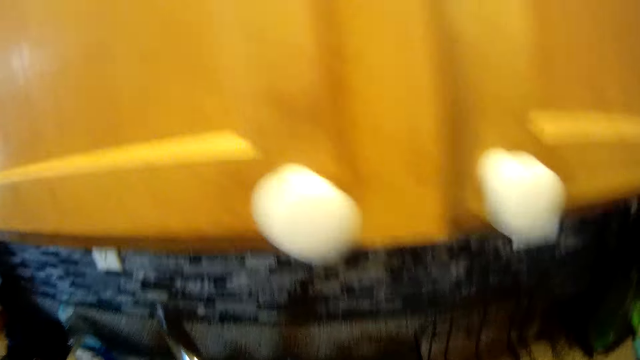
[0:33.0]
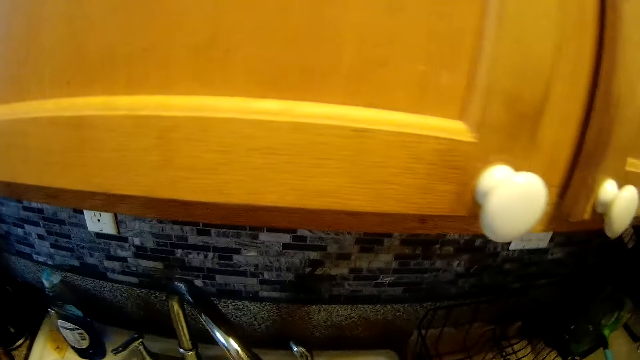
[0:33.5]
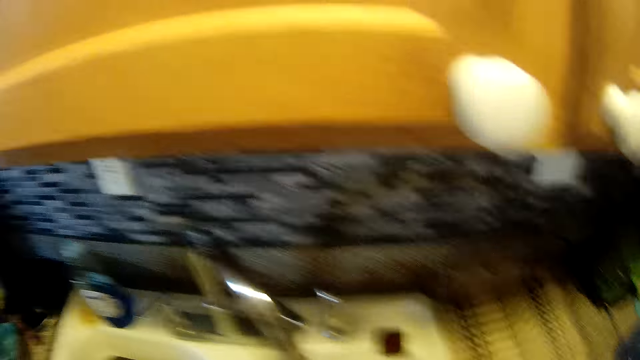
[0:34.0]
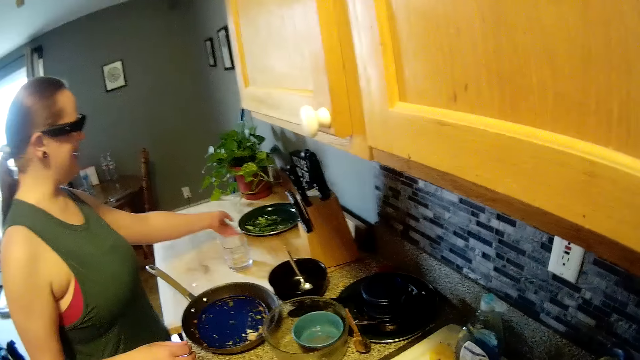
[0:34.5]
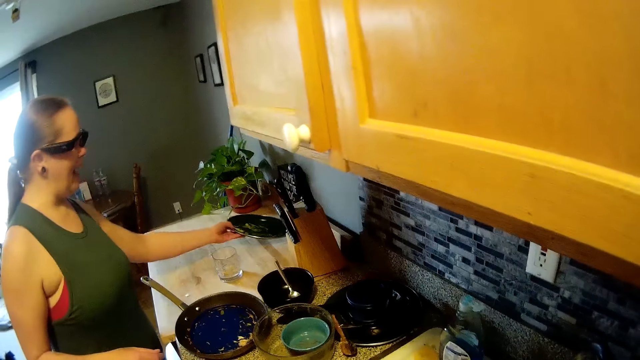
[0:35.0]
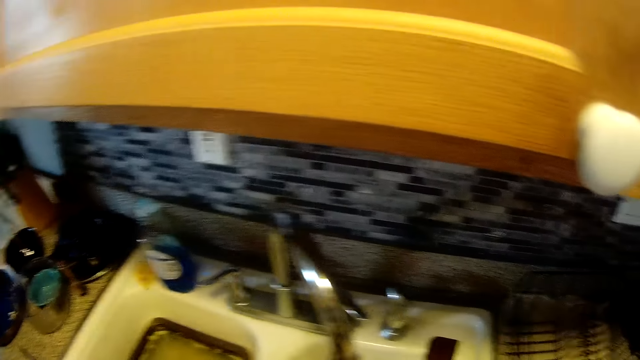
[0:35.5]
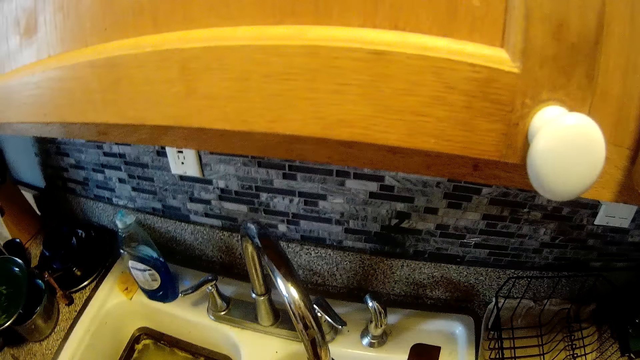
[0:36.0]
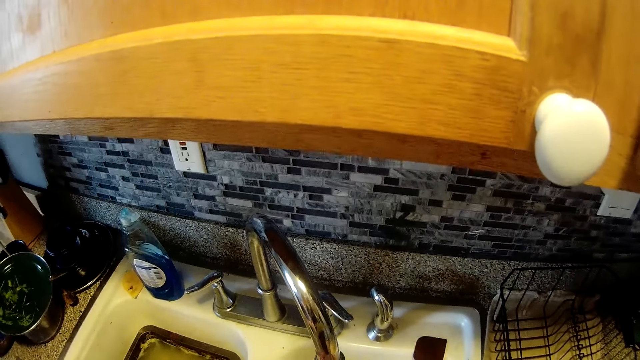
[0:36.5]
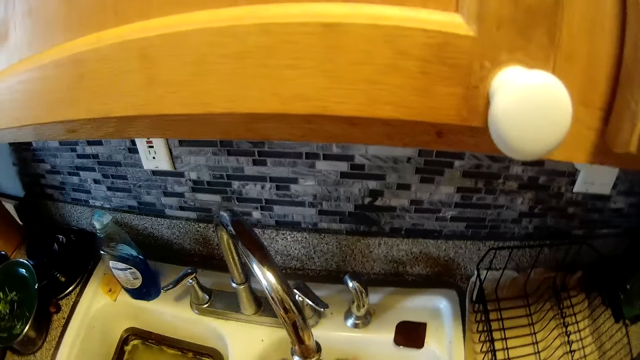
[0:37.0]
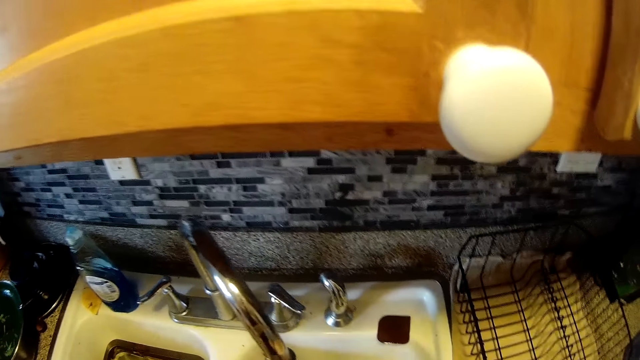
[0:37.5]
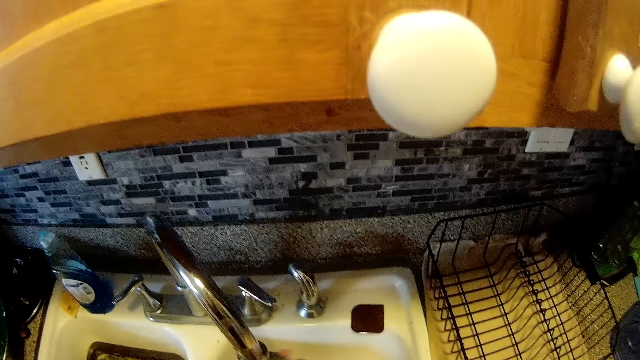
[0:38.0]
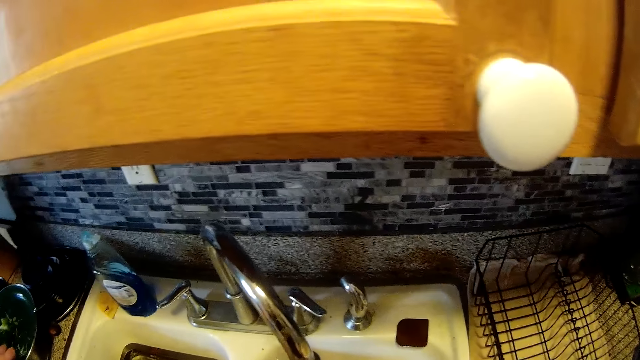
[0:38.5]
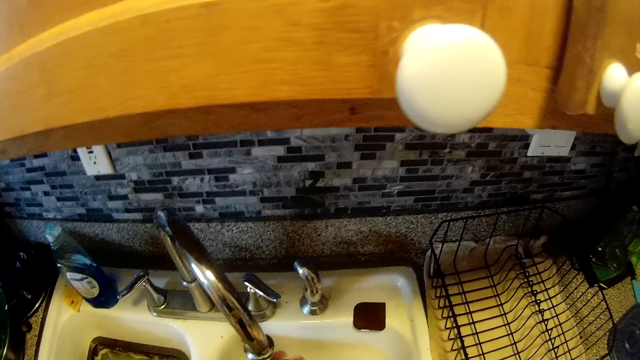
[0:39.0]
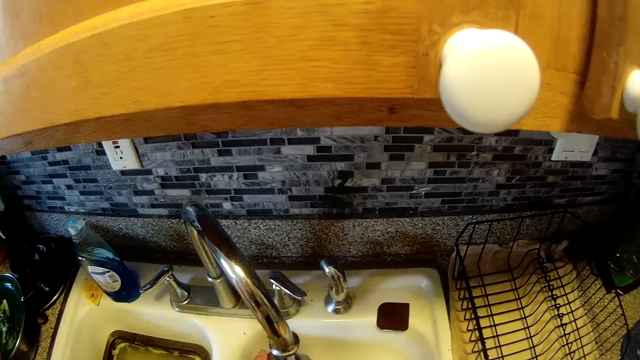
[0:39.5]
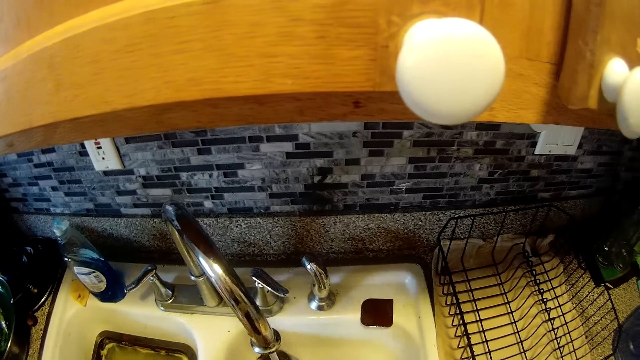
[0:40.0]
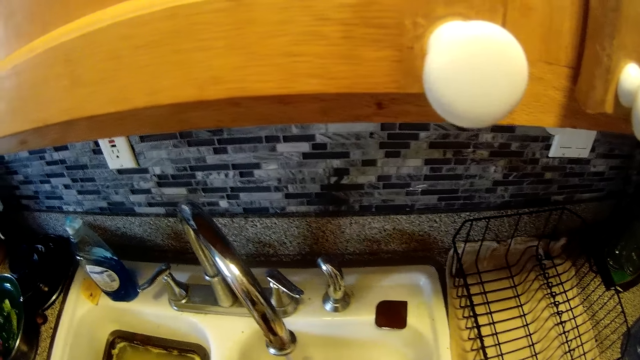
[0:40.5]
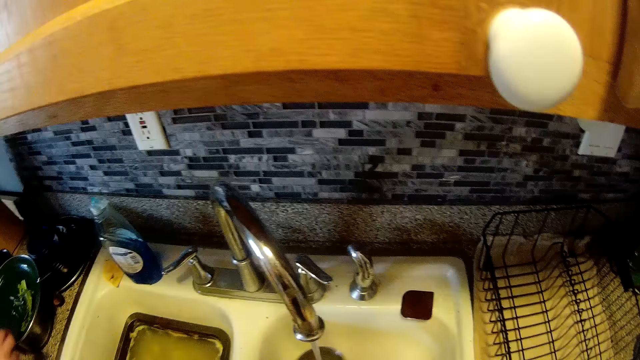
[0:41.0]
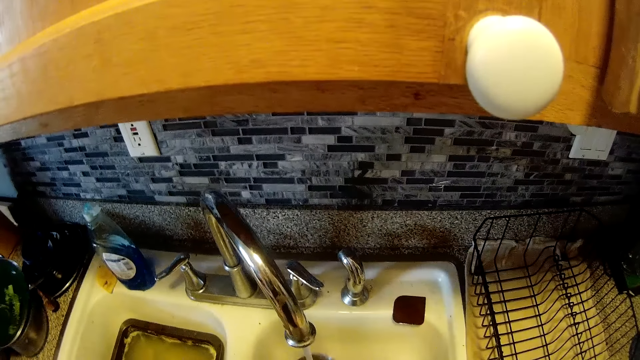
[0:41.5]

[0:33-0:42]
A woman picks a plate on a slab with her left hand. The woman drops the plate. The camera wearer rinses the fork.

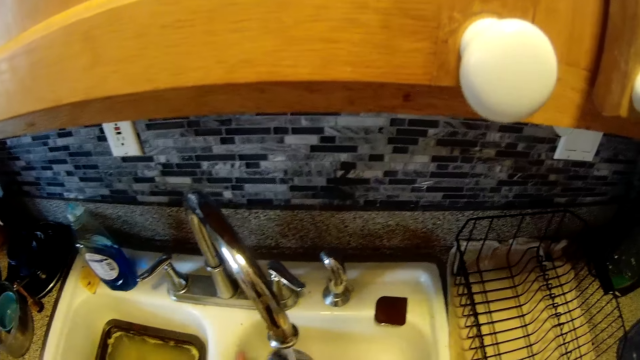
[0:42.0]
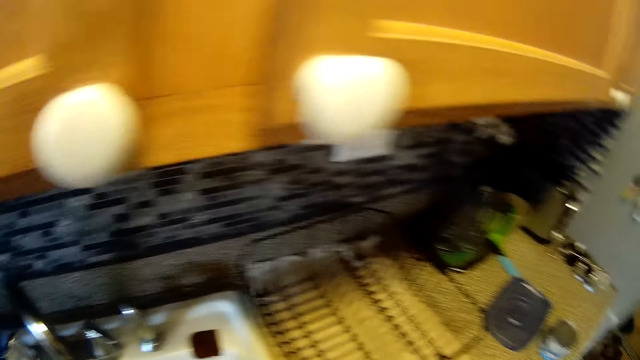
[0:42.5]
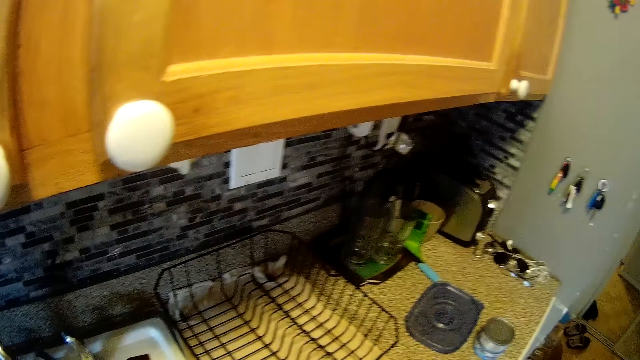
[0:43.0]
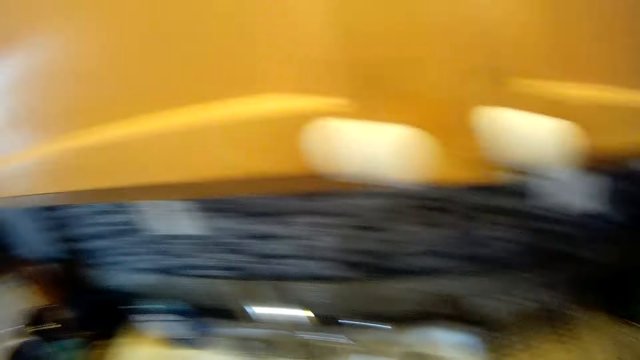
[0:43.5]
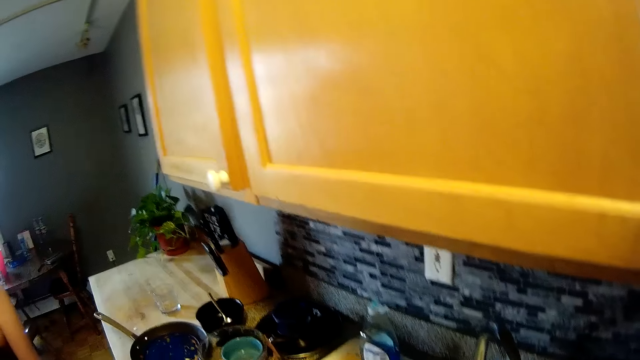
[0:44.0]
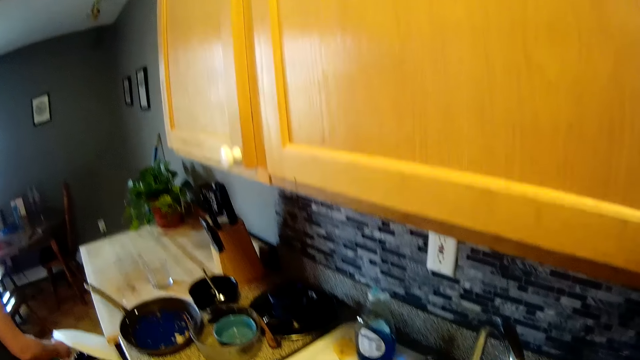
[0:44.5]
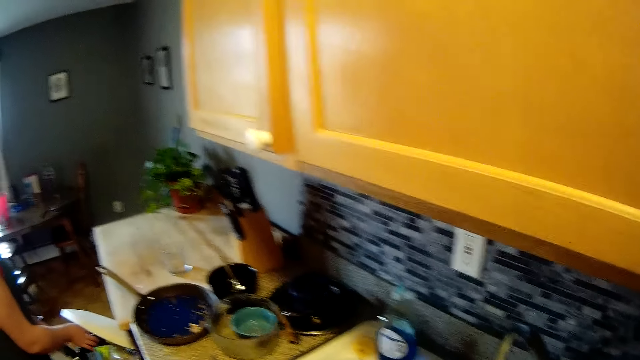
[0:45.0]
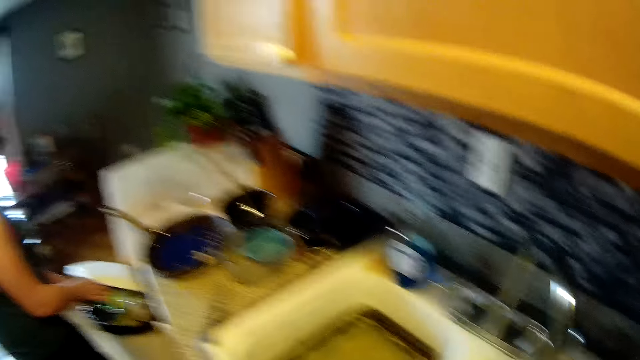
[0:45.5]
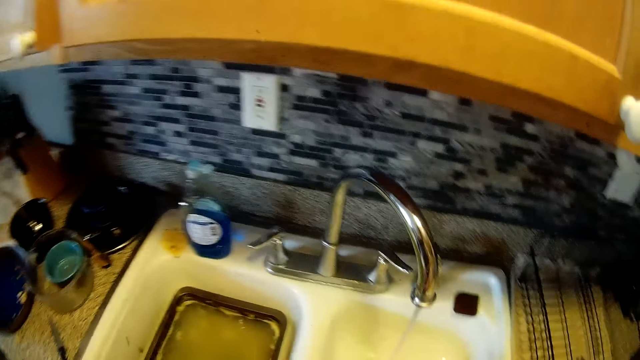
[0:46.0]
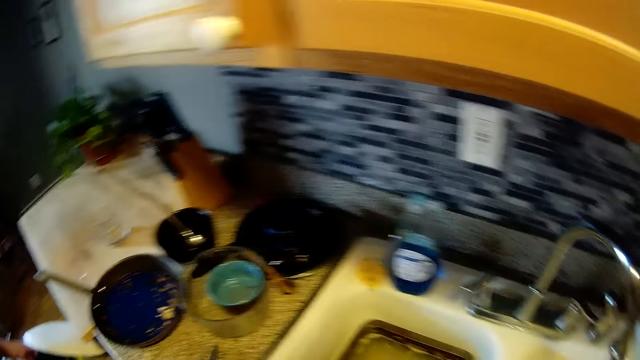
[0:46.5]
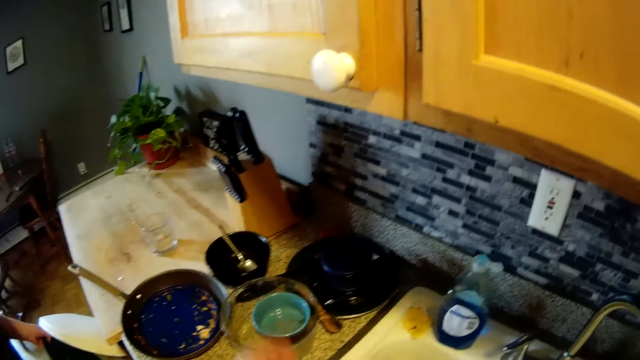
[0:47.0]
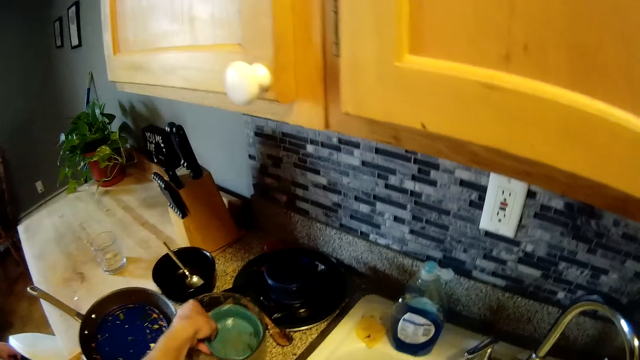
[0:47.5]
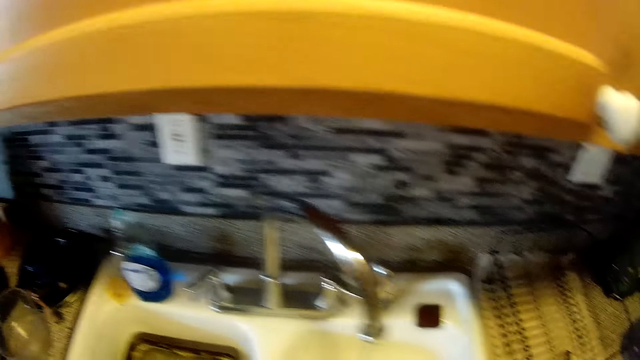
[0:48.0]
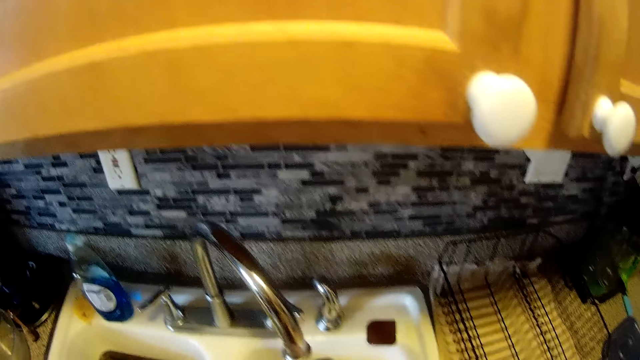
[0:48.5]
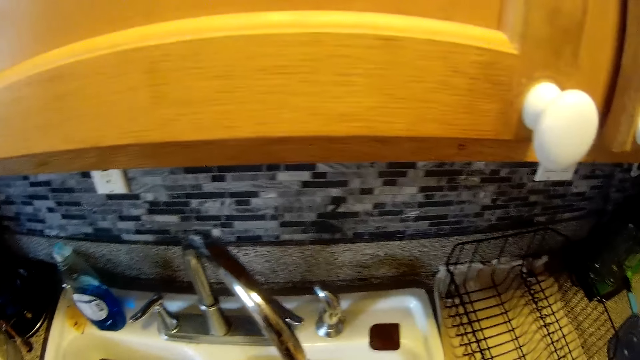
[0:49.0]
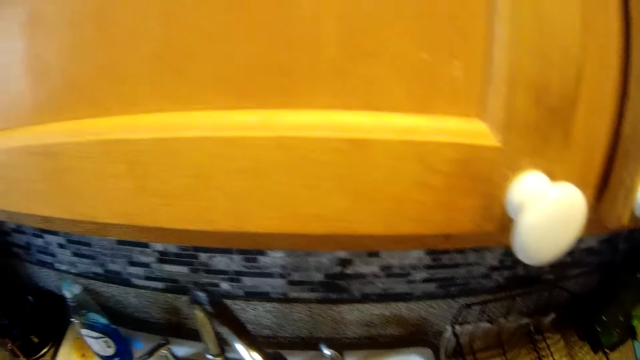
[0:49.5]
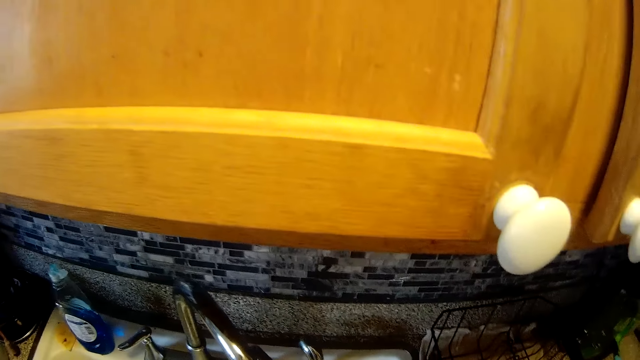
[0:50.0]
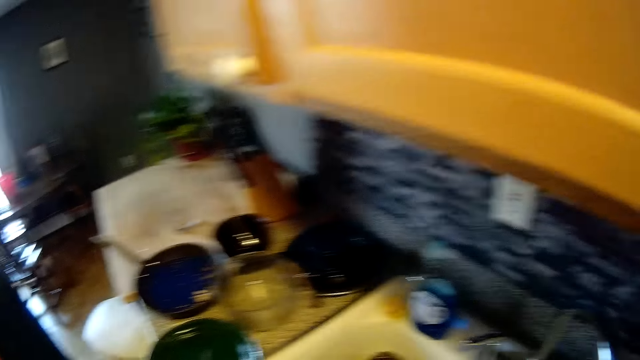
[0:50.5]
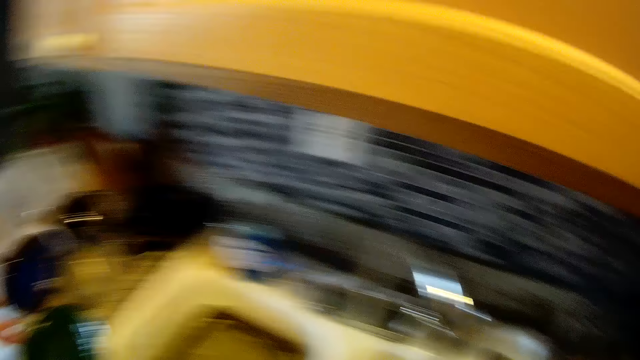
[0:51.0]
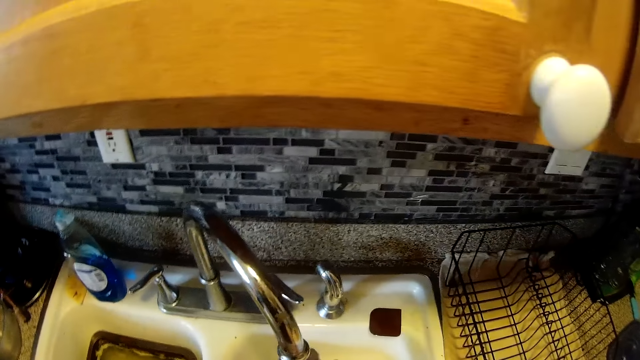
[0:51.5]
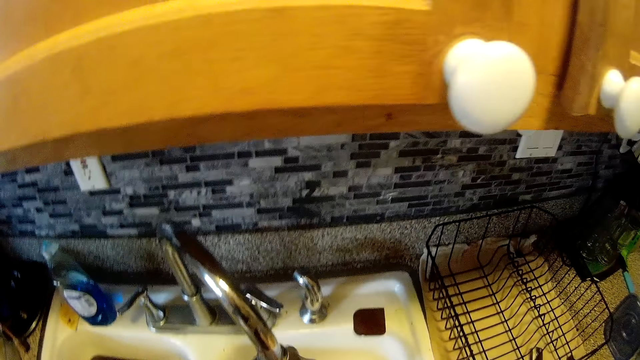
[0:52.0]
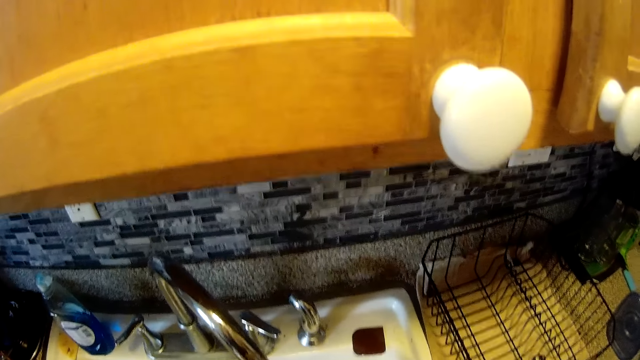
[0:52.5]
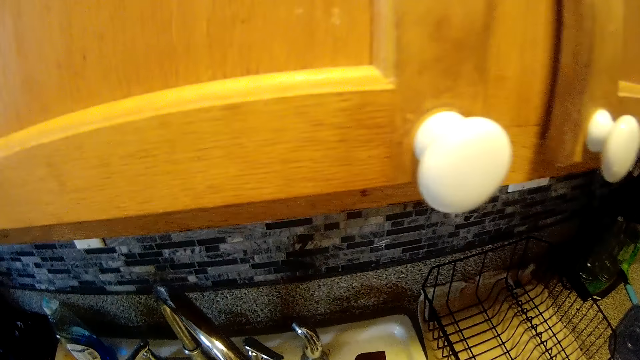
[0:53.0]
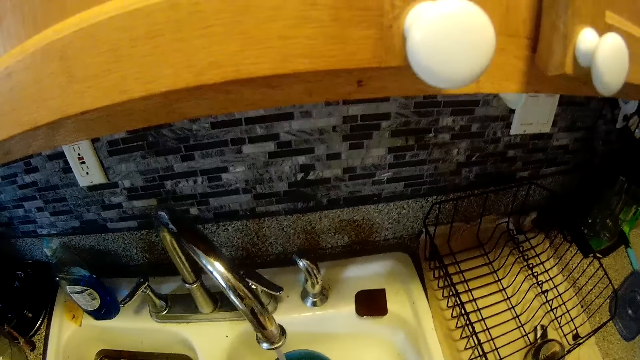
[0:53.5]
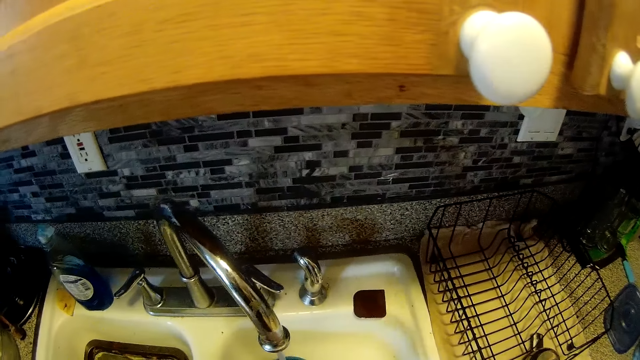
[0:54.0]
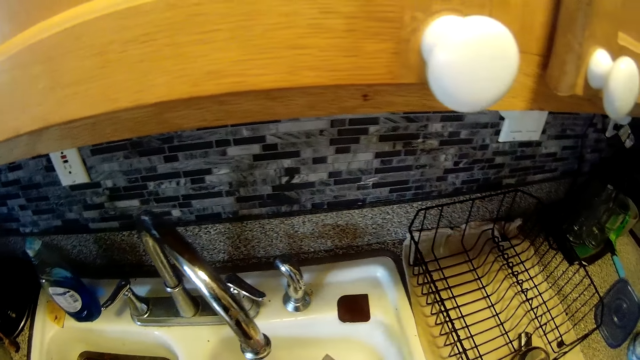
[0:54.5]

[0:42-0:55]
The camera wearer interacts with a lady. The lady empties a plate into a dustbin with her left hand. The camera wearer picks a plate or bowl from the slab with his left hand. He washes the bowl using a sponge.
